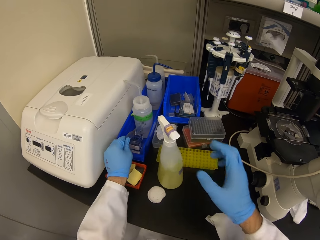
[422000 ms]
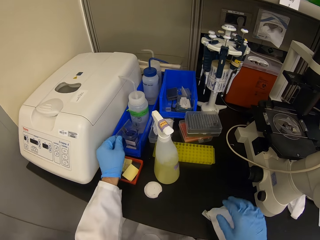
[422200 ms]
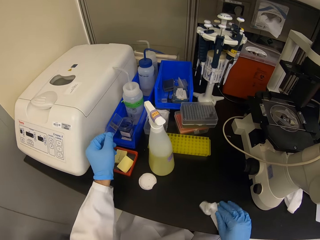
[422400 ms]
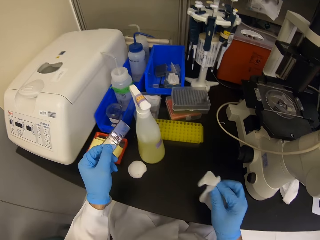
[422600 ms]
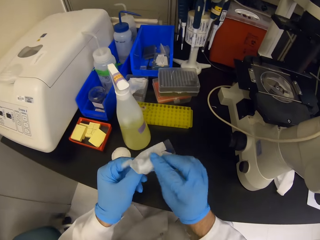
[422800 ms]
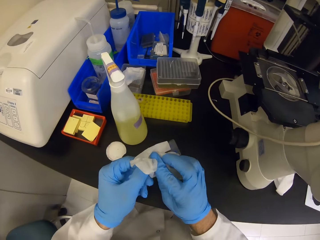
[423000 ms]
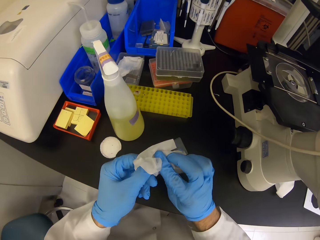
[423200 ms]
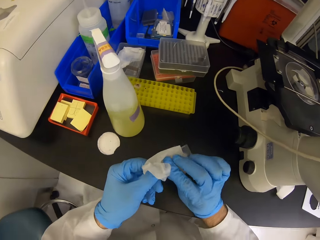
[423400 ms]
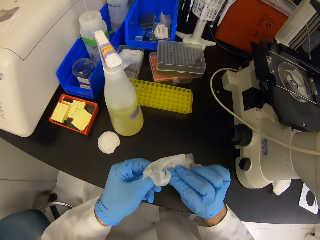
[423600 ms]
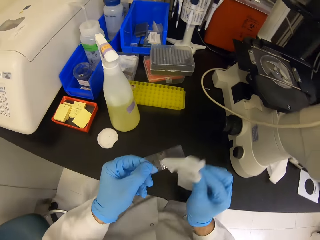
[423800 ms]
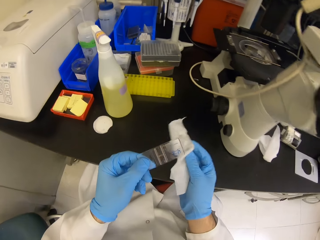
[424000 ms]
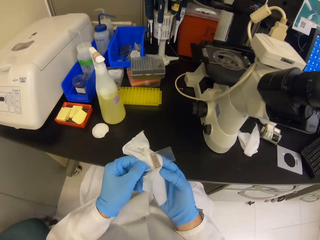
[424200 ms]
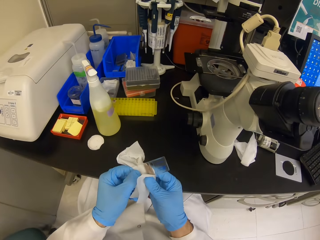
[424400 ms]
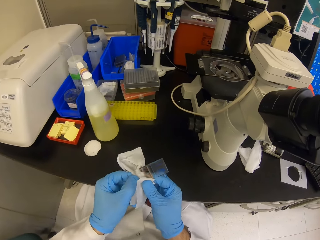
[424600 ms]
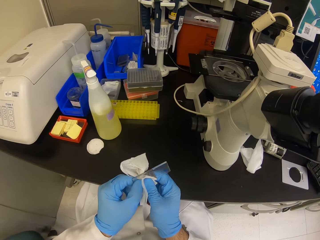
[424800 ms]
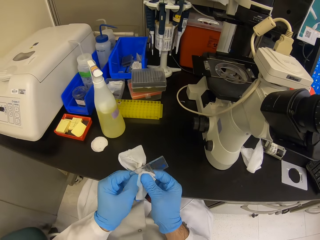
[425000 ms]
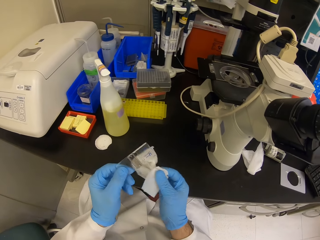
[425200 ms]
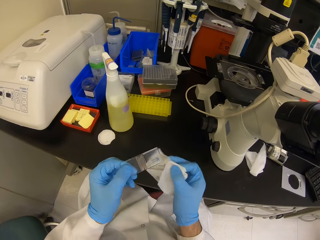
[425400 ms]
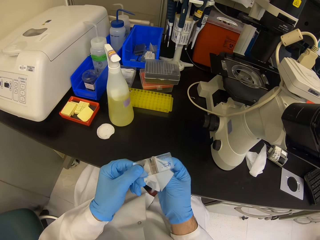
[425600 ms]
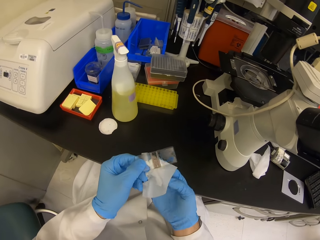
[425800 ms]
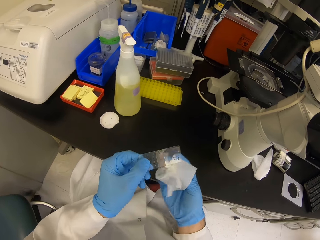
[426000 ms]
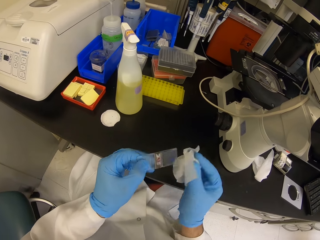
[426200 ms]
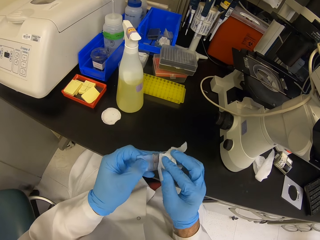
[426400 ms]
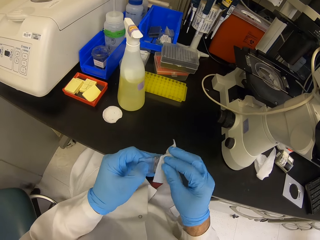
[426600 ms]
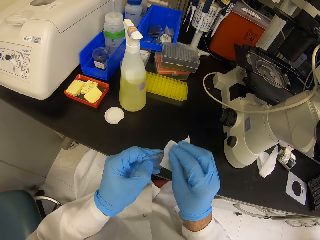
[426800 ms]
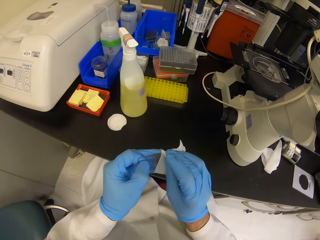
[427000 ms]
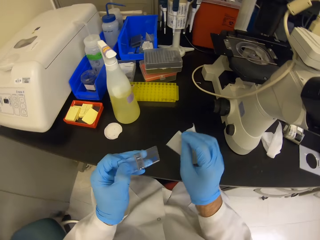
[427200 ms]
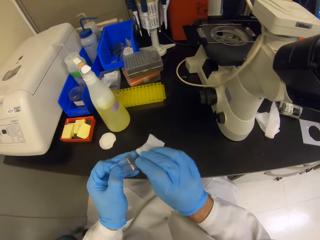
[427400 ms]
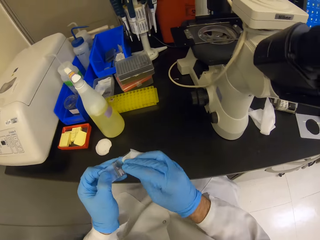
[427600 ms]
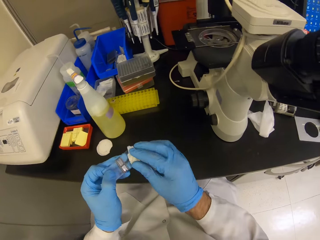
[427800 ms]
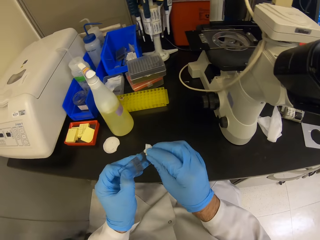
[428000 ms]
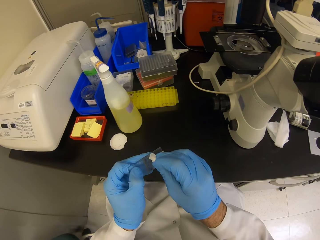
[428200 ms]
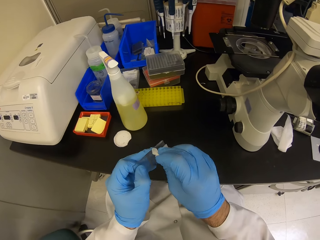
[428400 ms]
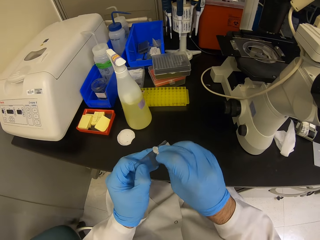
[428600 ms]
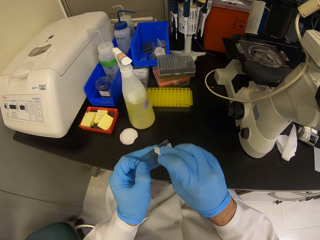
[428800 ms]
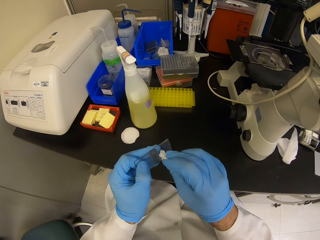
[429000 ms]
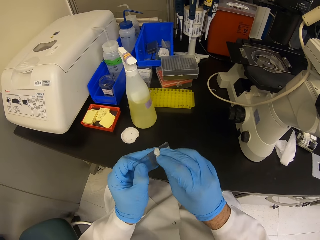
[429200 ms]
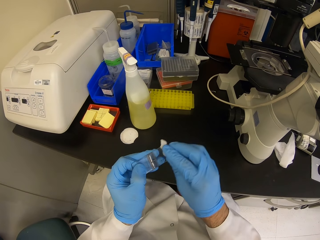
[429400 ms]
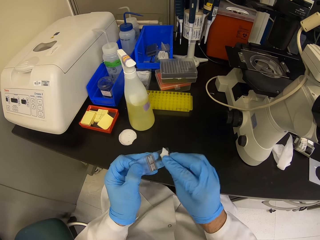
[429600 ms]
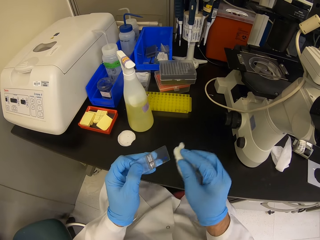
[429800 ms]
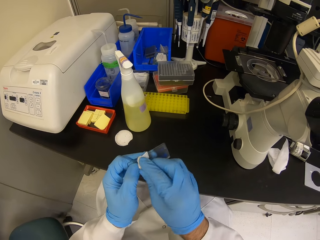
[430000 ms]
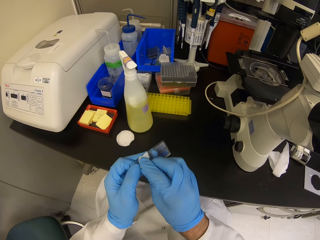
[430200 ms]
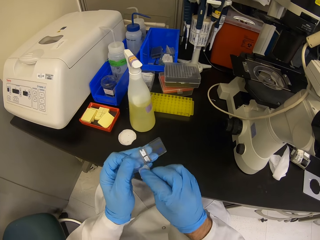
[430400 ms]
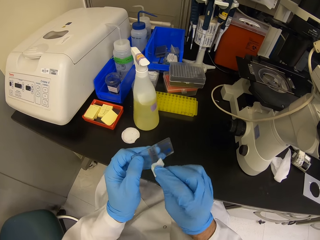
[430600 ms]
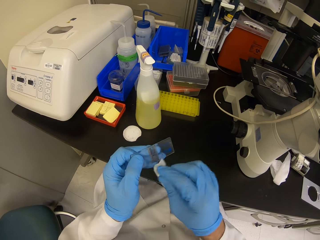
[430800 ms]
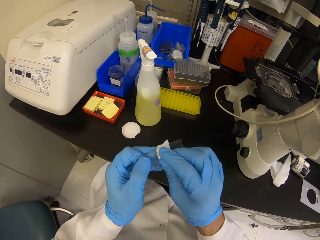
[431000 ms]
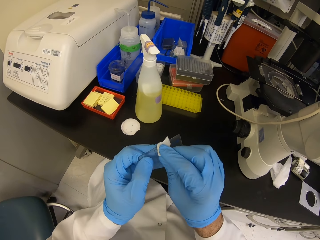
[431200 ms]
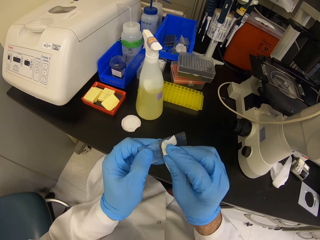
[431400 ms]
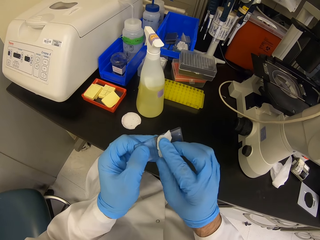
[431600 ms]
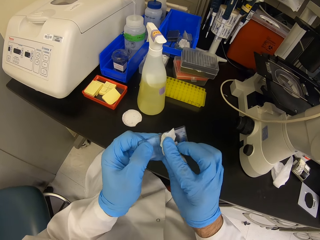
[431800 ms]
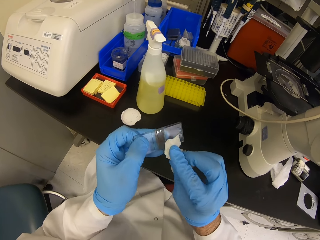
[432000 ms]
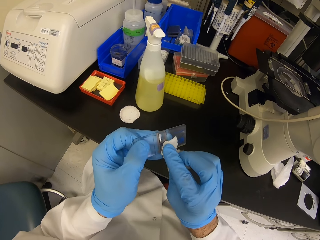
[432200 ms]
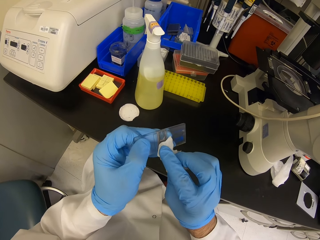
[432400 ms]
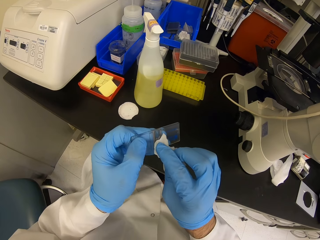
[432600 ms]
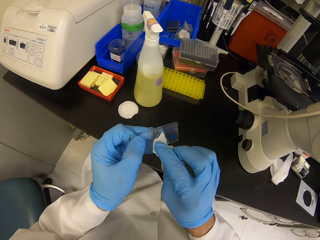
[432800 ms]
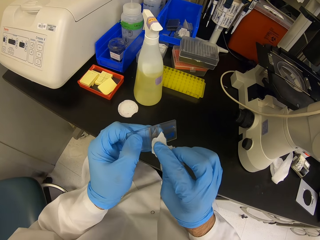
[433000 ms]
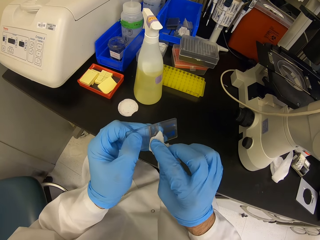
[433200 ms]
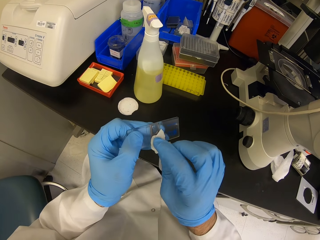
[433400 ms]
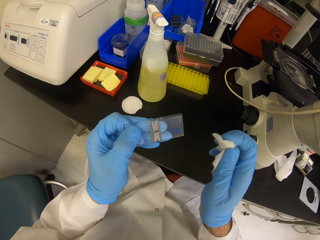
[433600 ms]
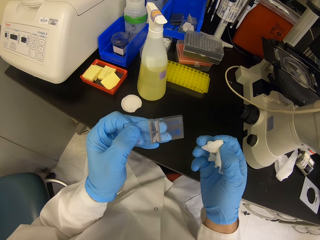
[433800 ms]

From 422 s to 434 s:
The camera wearer picks a tissue. They pick up a microscope slide.

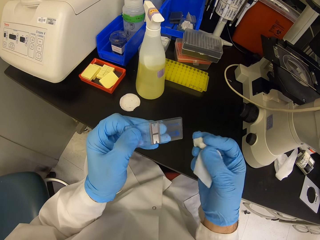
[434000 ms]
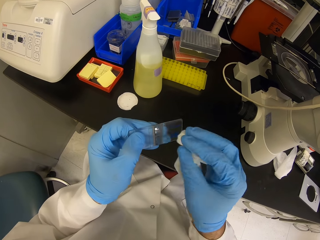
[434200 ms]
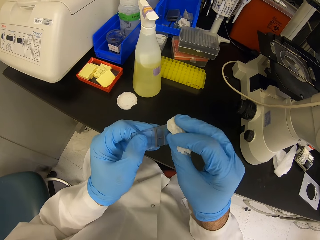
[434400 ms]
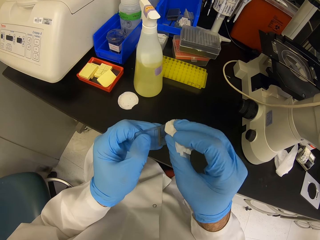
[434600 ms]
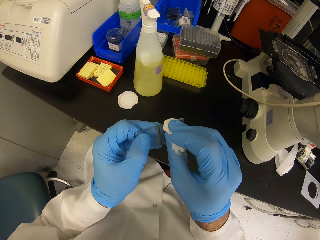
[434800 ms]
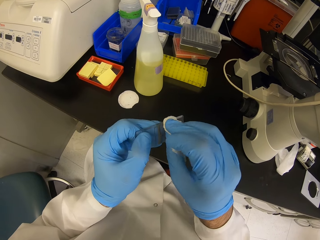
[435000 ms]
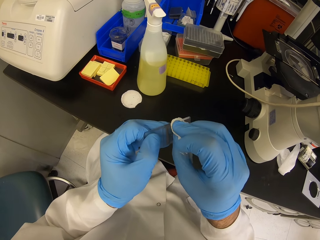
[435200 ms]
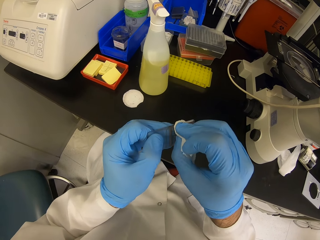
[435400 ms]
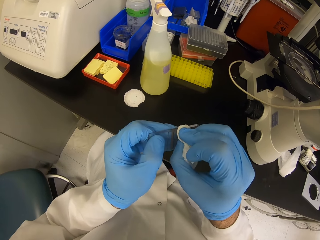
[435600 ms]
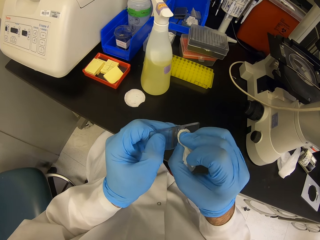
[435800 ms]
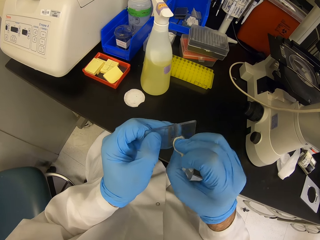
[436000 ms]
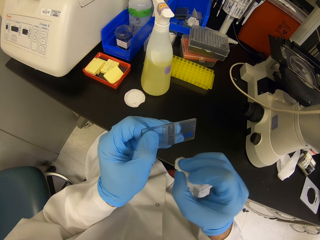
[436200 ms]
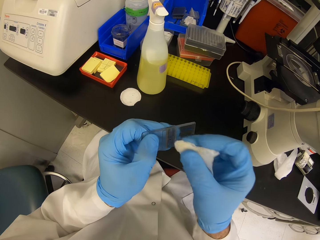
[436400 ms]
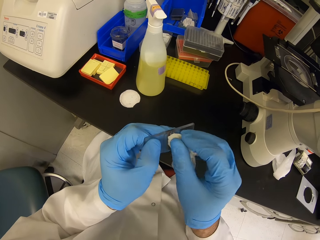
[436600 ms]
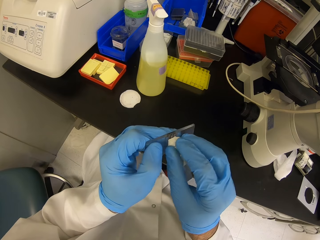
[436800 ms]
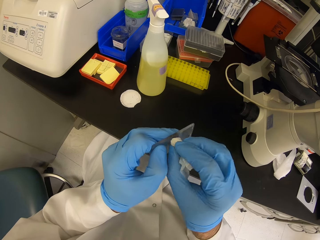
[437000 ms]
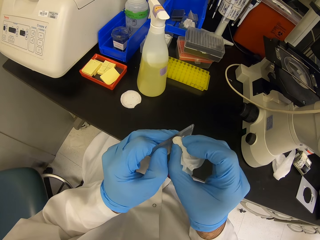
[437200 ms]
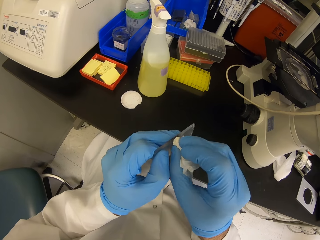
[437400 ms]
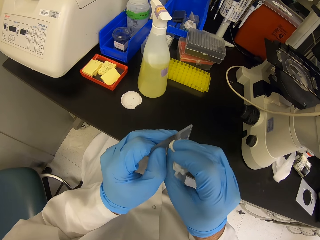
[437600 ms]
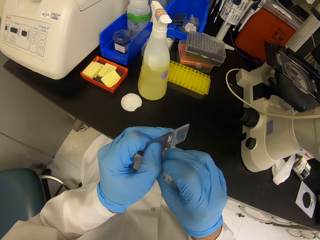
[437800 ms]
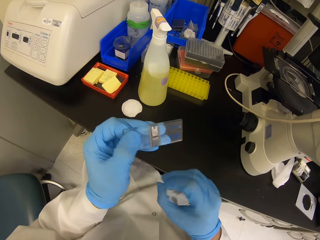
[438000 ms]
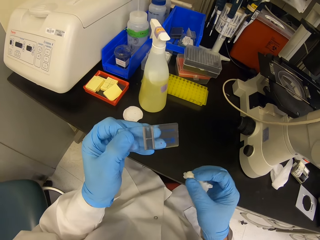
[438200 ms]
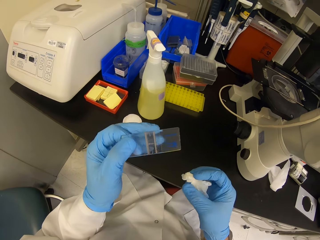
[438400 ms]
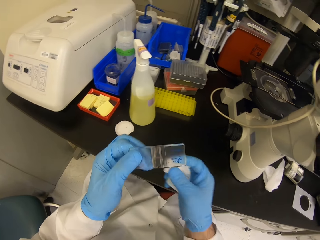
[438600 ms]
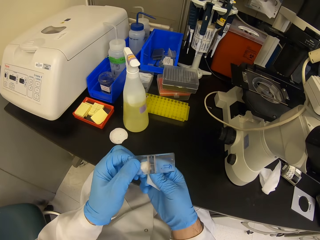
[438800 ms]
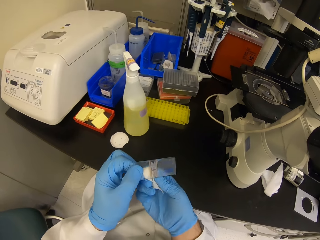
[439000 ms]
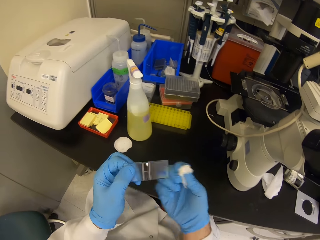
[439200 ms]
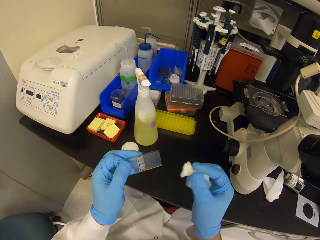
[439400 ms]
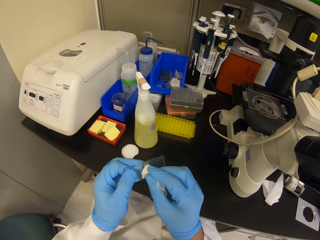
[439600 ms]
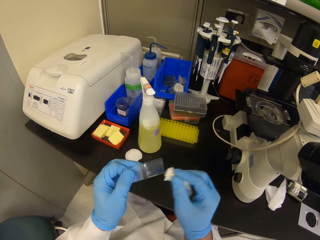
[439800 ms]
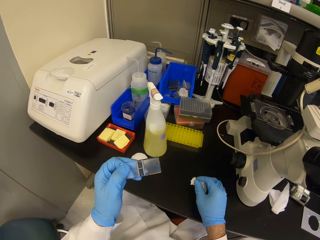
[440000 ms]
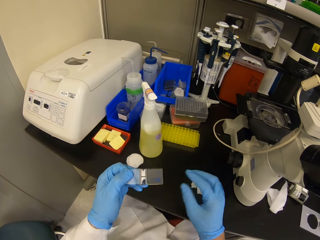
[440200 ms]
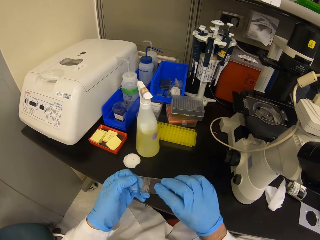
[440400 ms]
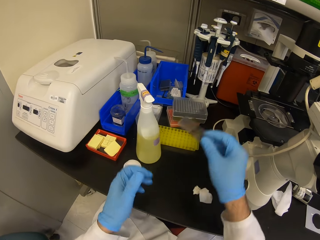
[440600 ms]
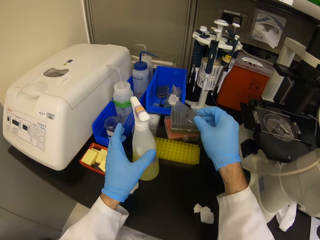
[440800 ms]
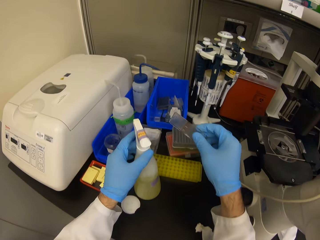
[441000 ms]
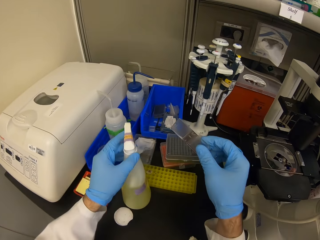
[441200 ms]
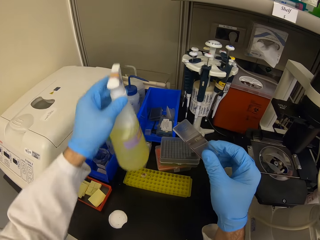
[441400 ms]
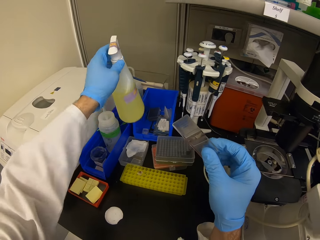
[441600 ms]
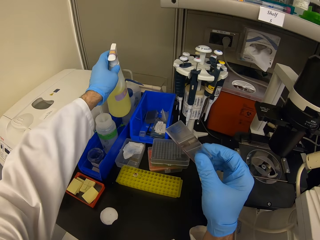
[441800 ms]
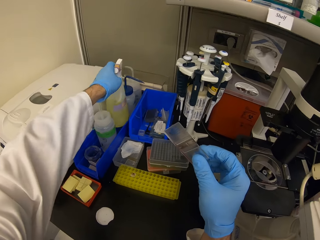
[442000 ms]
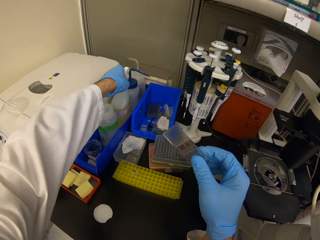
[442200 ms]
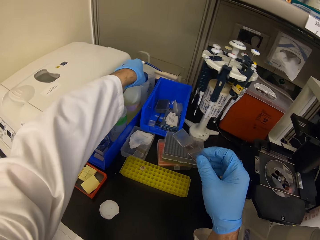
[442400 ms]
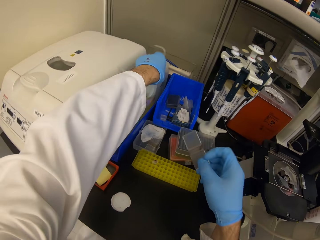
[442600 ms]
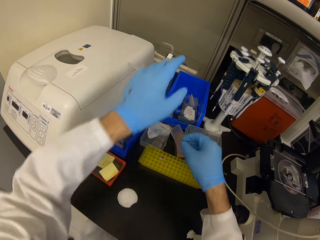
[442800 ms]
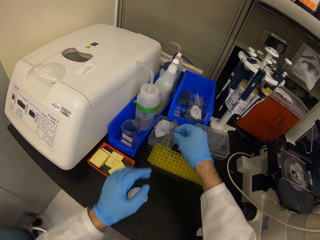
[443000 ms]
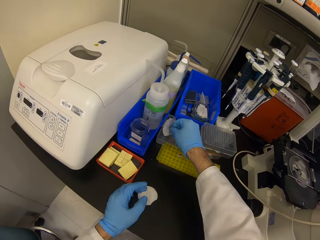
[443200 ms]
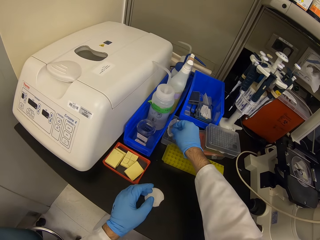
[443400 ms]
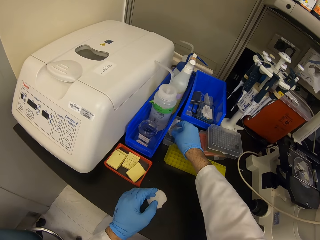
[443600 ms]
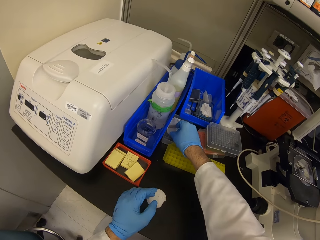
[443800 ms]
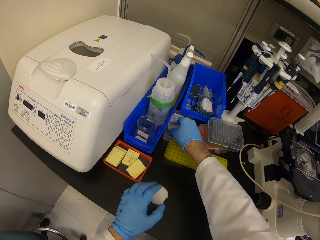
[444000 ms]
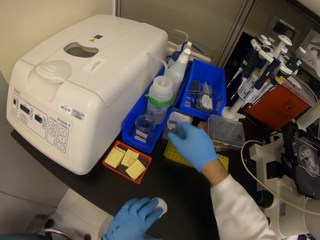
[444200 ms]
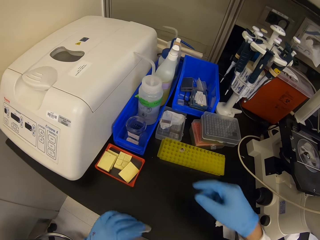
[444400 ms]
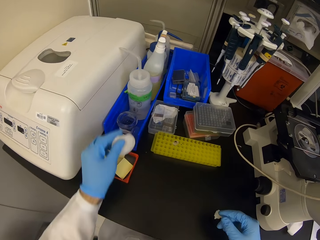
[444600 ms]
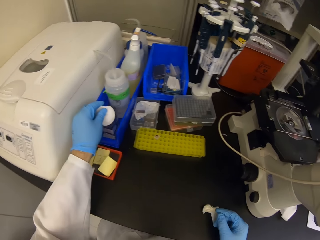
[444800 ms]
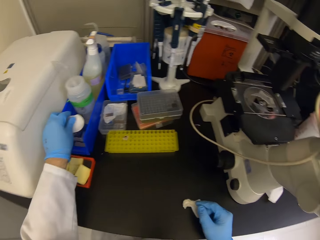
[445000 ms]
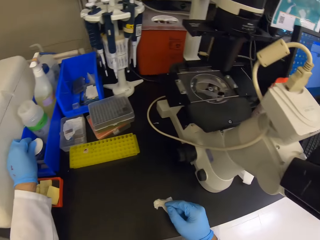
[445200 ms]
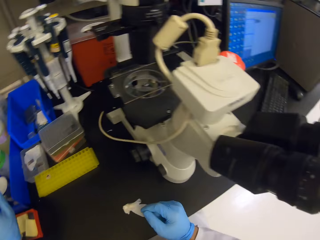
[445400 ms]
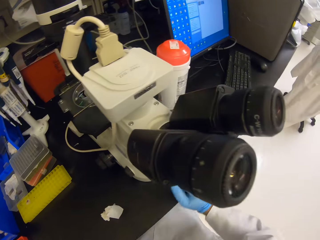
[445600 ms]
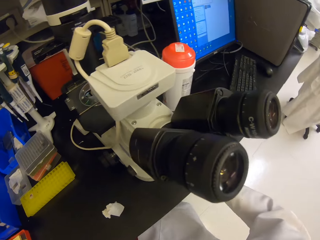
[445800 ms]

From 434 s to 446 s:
The camera wearer puts a bottle of something on a rack. They put the bottle of something on the rack again. They put back the wash bottle and the microscope plate on the plastic box.
